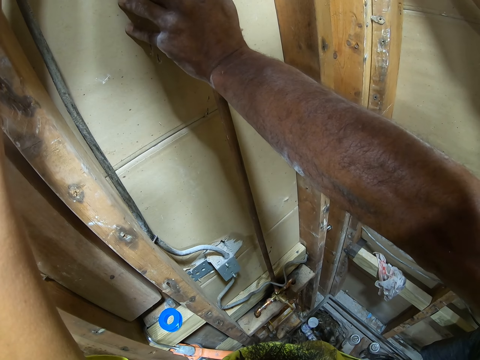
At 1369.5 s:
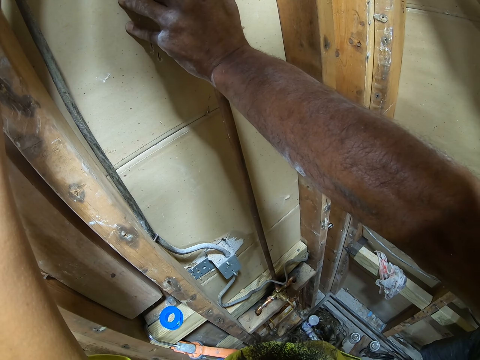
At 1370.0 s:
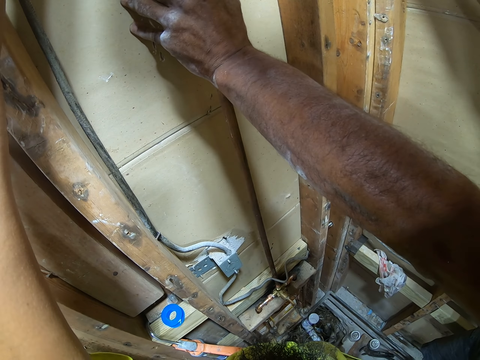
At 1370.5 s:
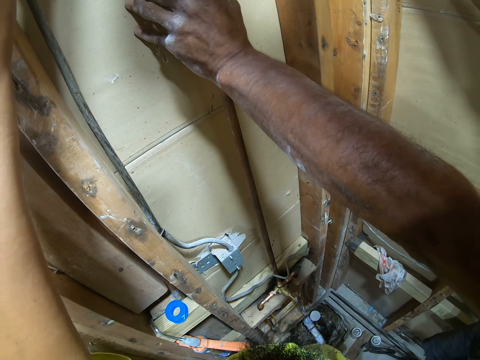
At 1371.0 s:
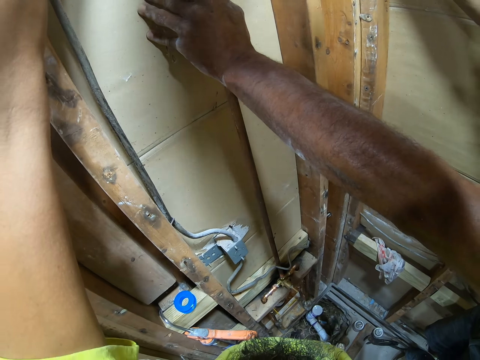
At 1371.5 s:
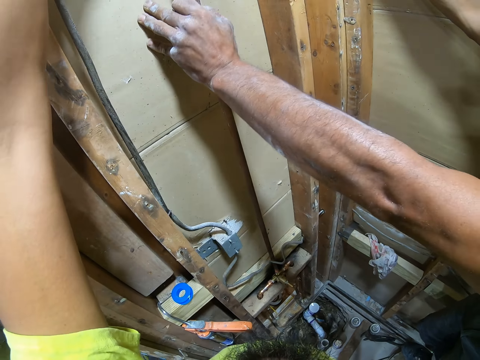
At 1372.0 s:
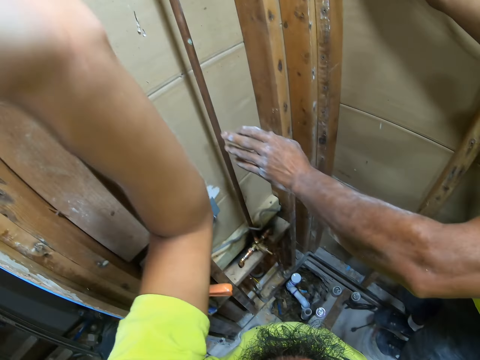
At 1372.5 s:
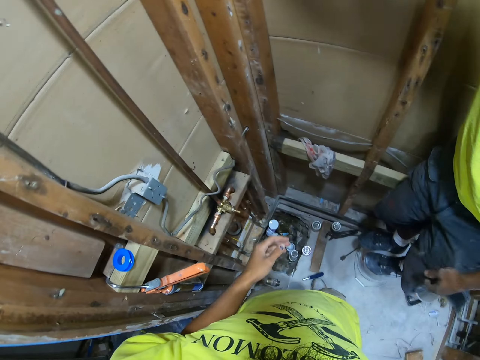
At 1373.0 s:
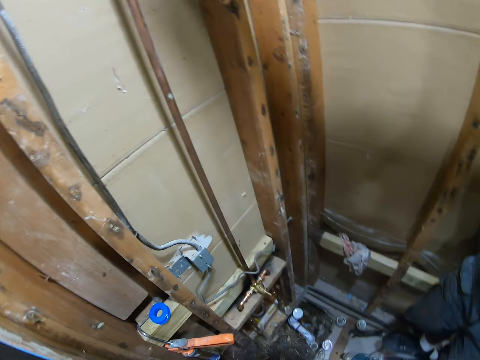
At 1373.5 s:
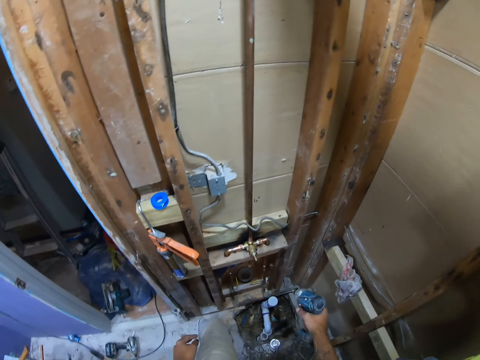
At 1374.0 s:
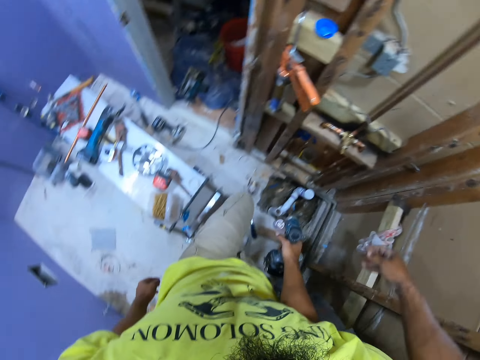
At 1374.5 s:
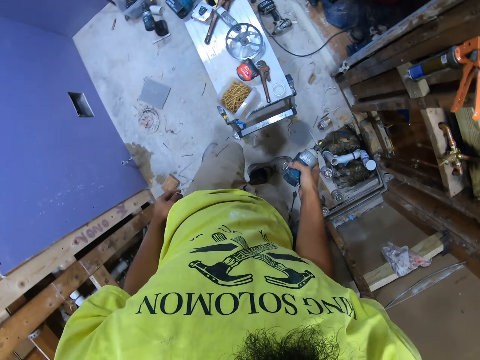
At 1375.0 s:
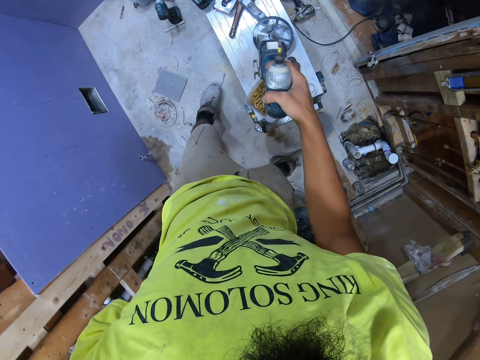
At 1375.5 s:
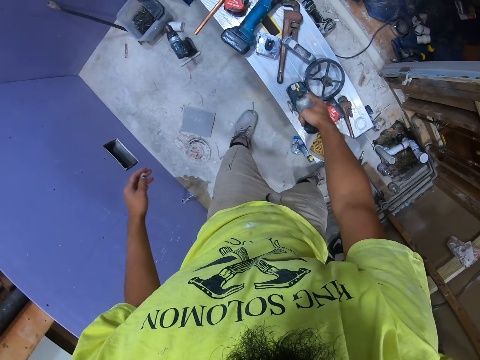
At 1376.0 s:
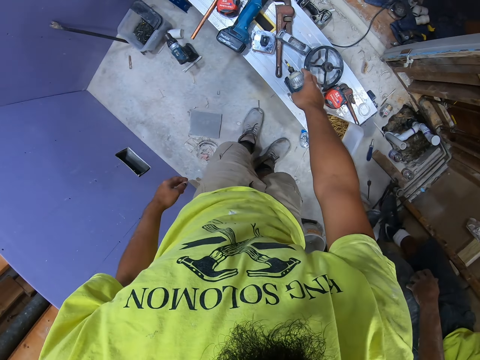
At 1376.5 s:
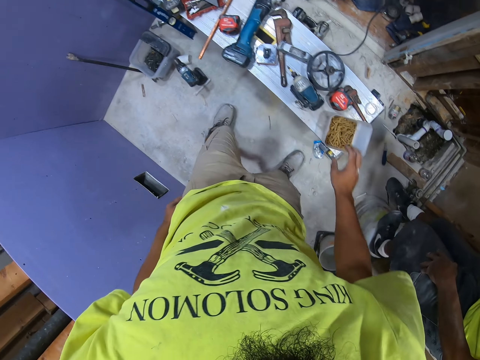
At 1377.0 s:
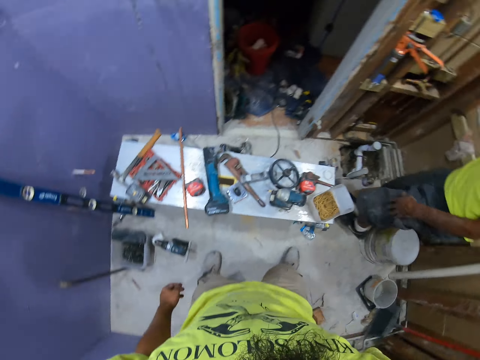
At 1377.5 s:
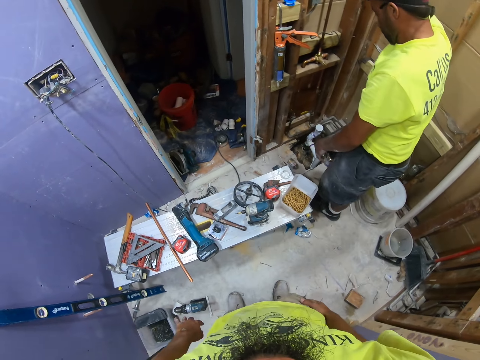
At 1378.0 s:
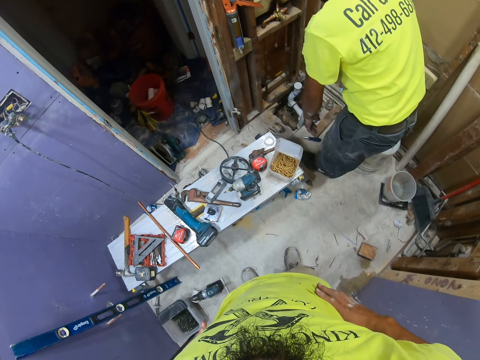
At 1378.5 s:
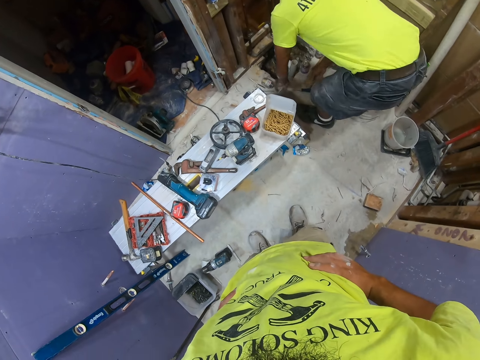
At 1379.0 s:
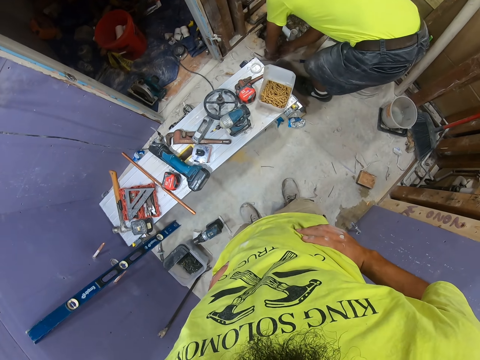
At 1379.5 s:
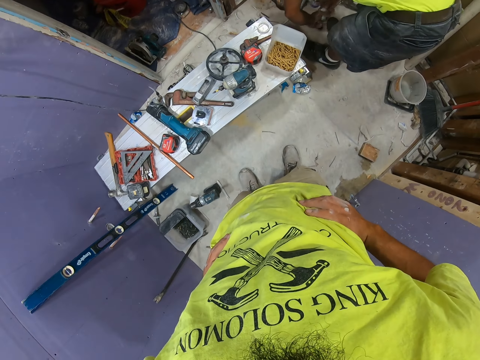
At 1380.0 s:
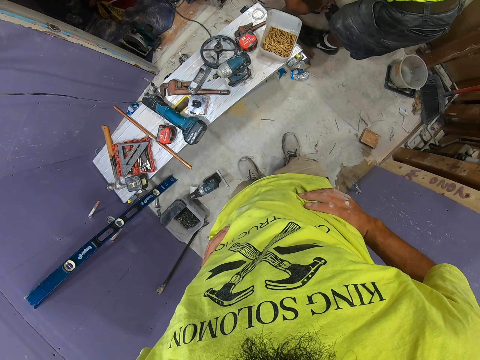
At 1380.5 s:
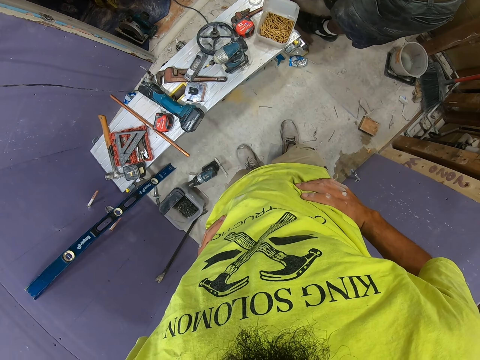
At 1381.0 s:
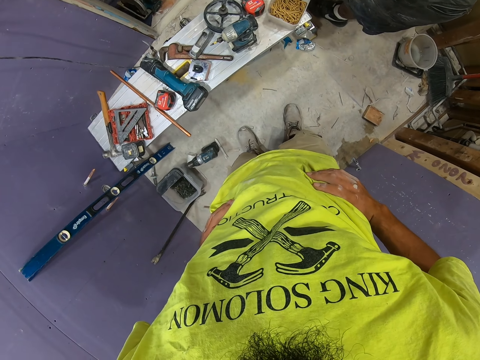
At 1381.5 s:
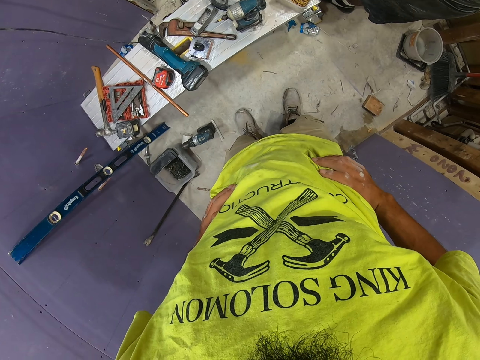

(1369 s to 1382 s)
A man swings the left hand. The camera wearer swings the left hand. The man stops to hold the wall. The camera wearer stops to drill. The man swings the right hand. The camera wearer looks around. They swing the right hand. They put the drill drive on the table. The man swings both hands. The camera wearer stands. The man picks up the nails with both hands. The camera wearer stares at the floor.

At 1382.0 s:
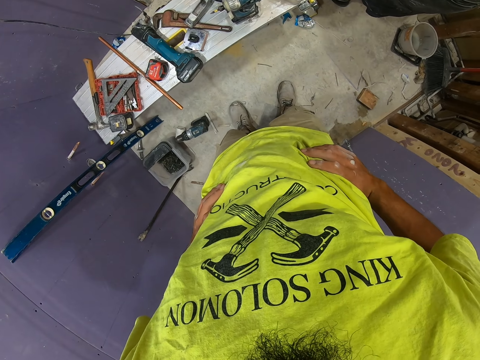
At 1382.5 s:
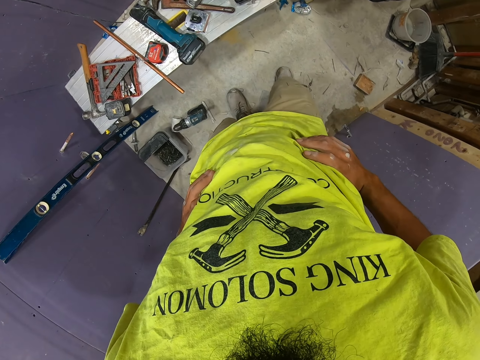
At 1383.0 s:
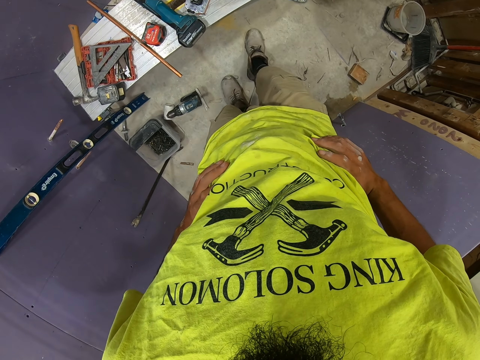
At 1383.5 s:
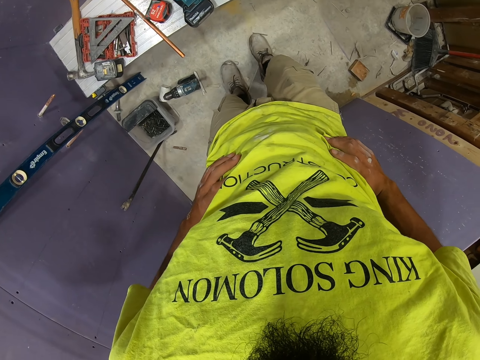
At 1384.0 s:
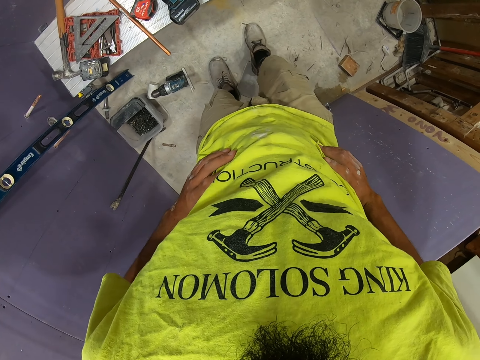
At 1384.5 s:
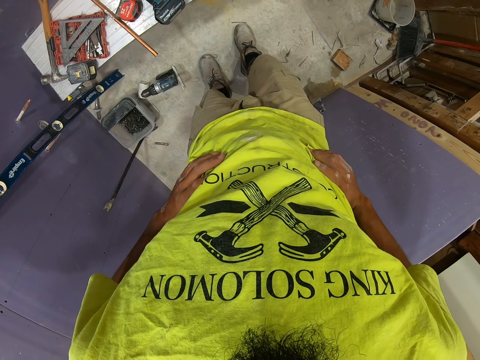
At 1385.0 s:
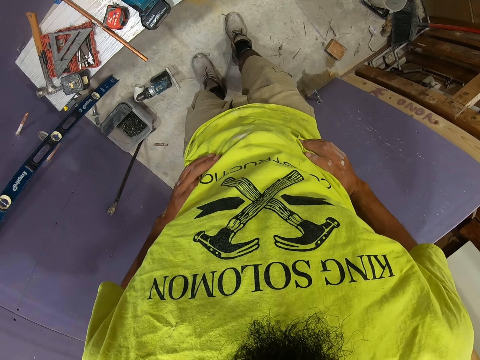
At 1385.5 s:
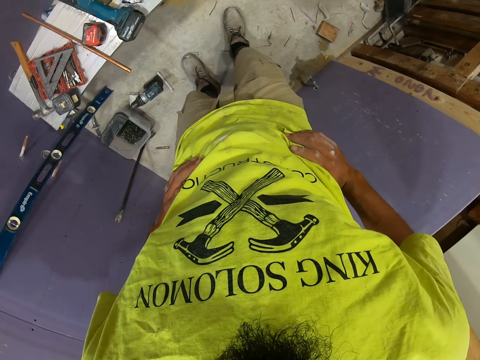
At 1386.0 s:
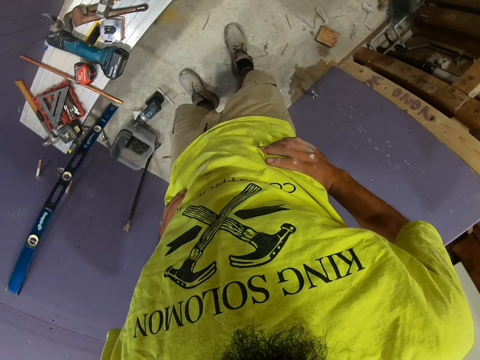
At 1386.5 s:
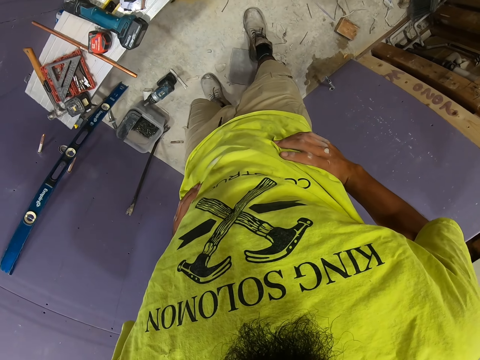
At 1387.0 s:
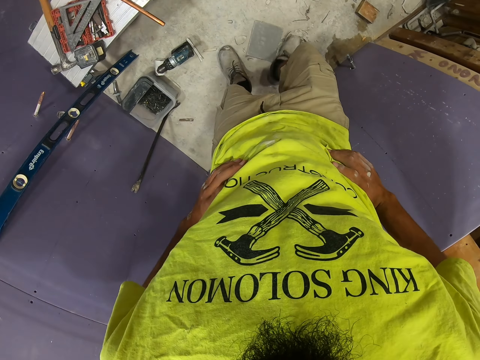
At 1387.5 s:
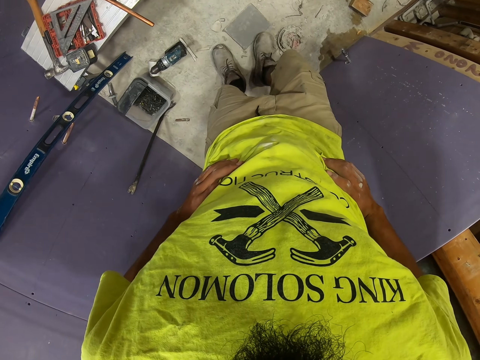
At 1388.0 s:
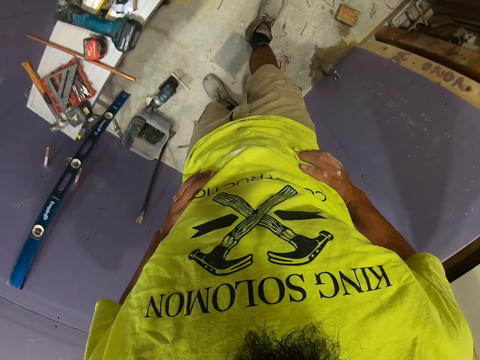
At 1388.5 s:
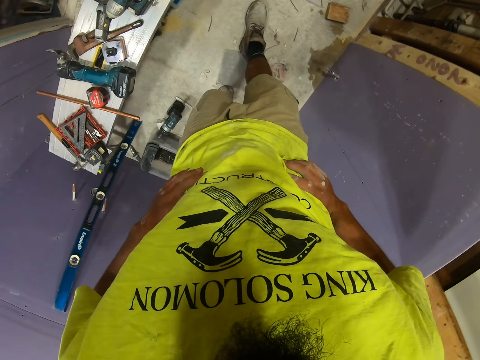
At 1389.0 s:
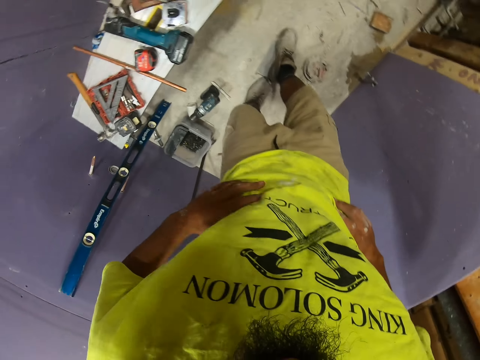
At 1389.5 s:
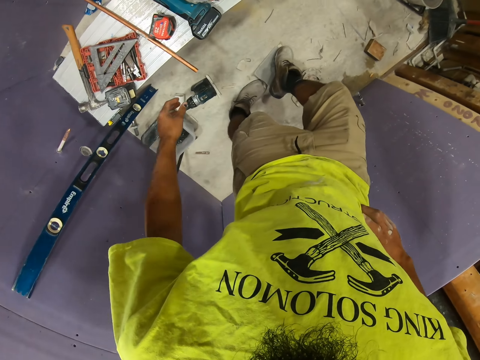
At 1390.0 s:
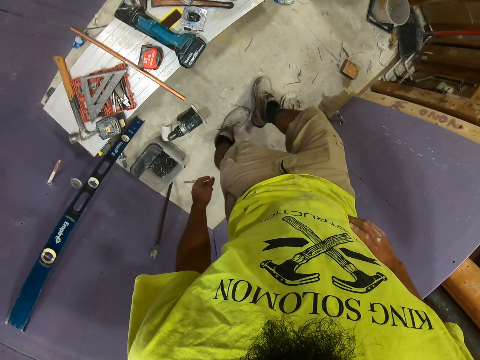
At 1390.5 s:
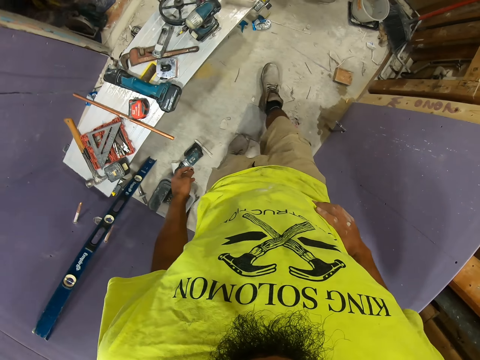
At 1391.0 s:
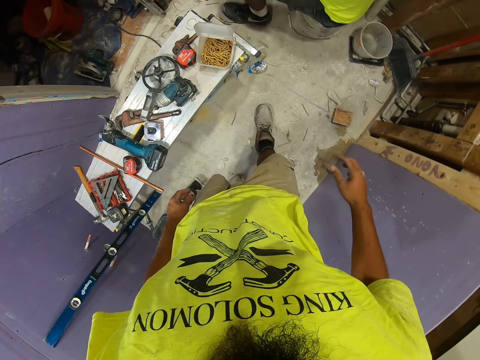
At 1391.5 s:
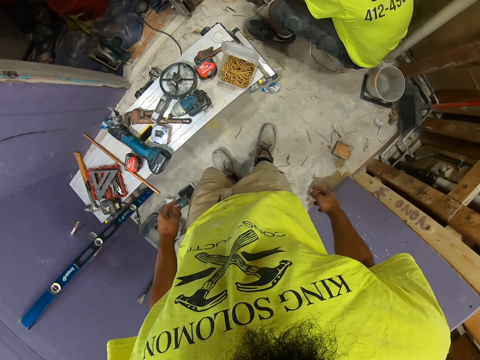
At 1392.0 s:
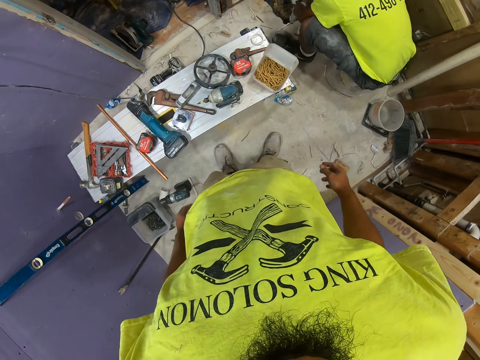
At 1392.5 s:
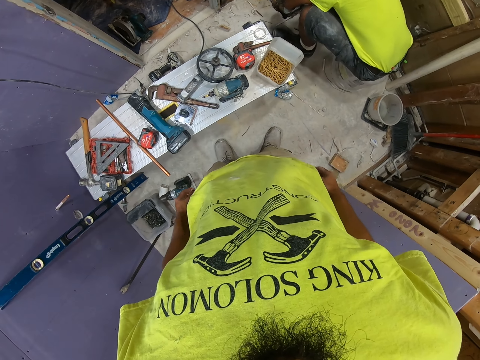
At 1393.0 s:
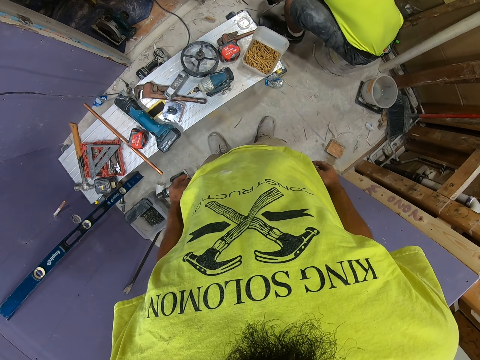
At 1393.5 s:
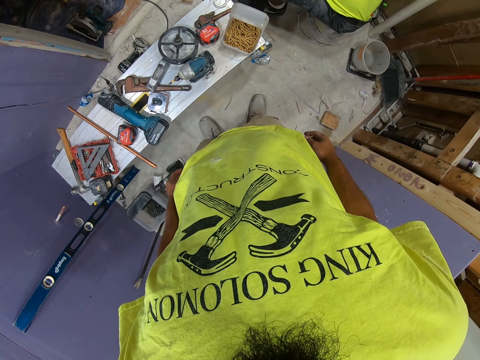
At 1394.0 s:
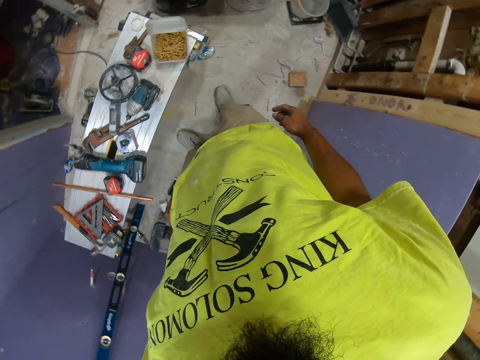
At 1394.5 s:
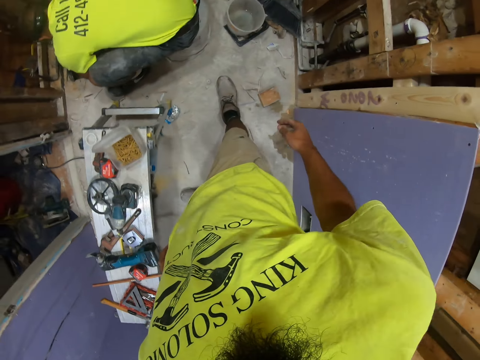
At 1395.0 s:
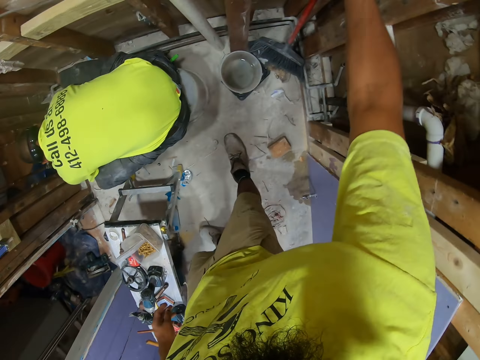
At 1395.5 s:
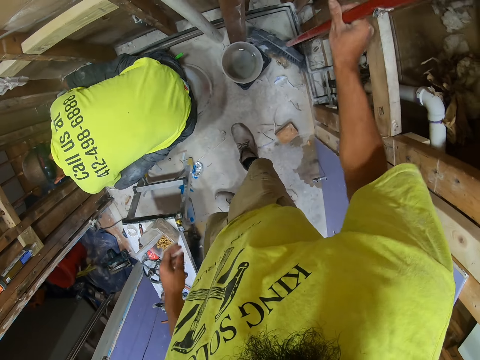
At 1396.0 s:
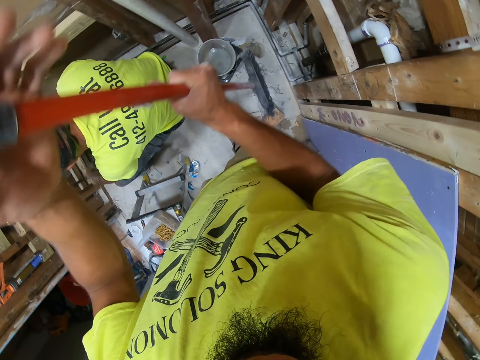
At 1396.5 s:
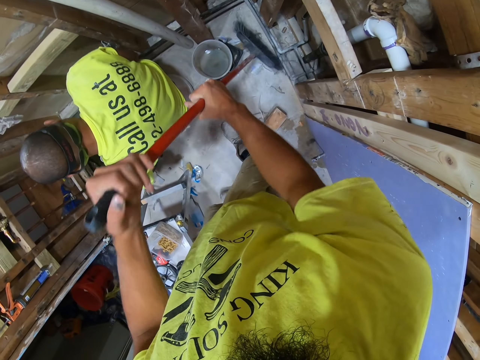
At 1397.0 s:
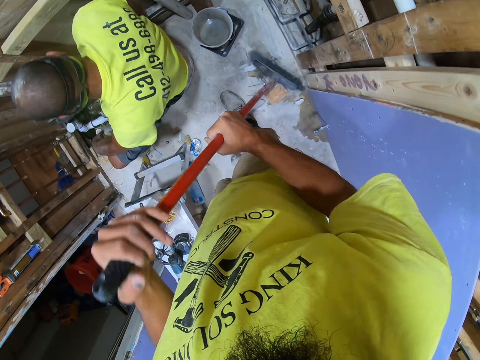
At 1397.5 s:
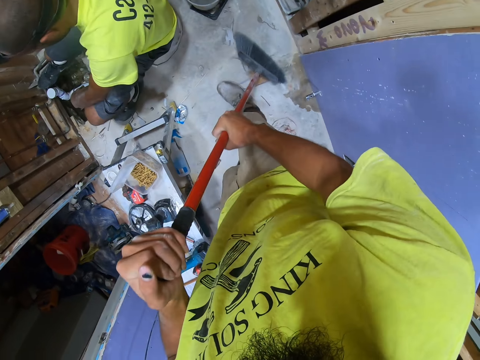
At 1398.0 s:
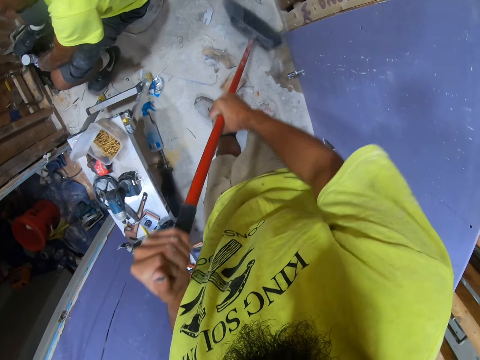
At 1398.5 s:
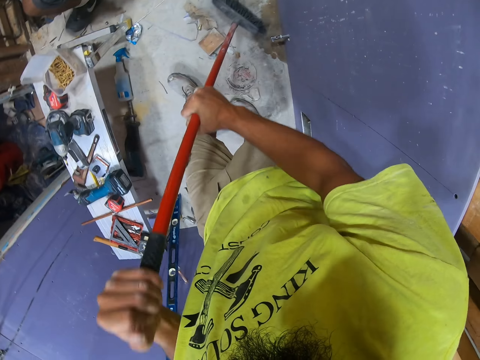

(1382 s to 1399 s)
The camera wearer moves the nail on the floor with the right foot. They move the wood with the left foot. They swing the right hand. They stare at the floor. They swing the right hand. They take the broom with the right hand. They swing the left hand. They hold the broom with both hands. They sweep the floor using the broom.
